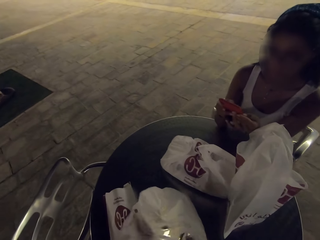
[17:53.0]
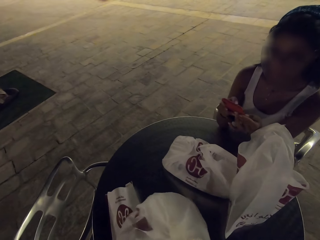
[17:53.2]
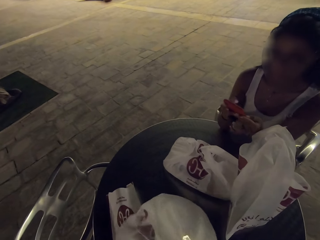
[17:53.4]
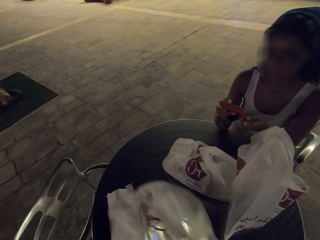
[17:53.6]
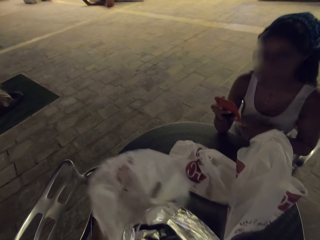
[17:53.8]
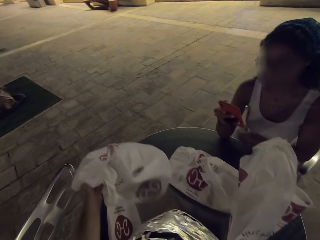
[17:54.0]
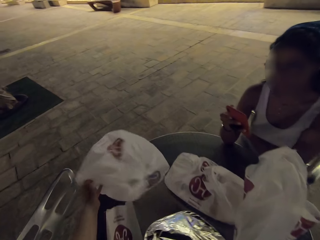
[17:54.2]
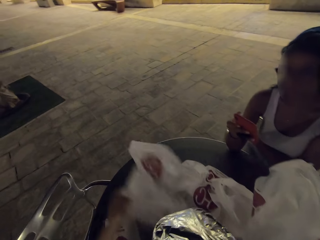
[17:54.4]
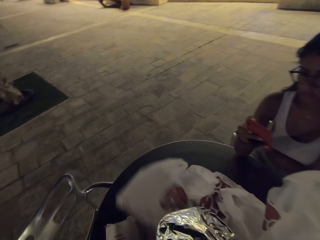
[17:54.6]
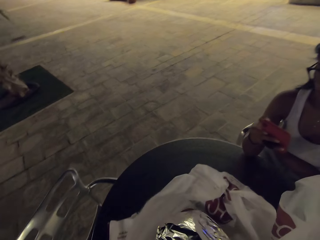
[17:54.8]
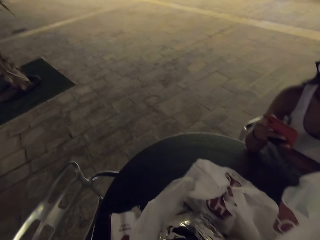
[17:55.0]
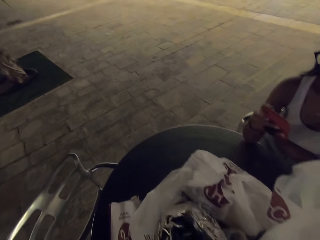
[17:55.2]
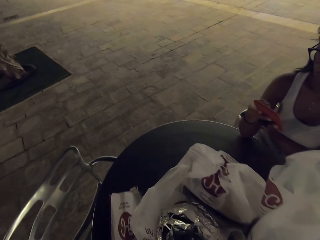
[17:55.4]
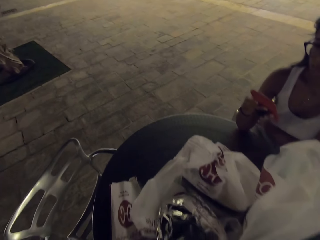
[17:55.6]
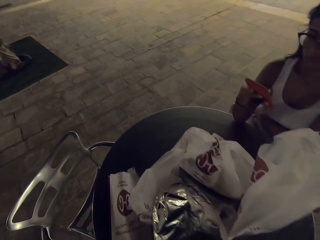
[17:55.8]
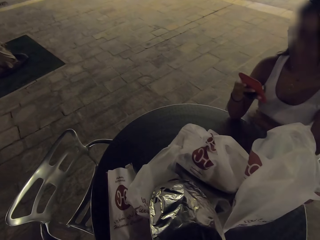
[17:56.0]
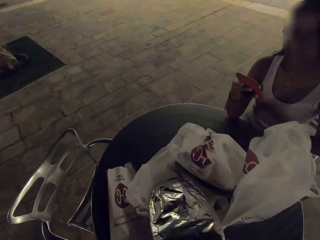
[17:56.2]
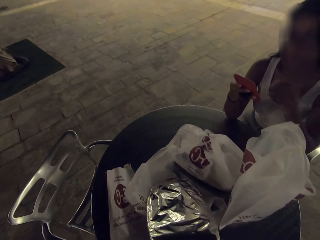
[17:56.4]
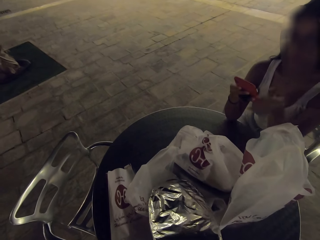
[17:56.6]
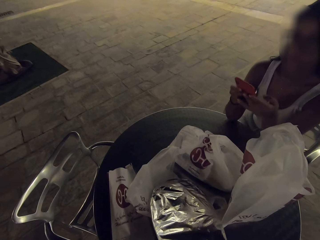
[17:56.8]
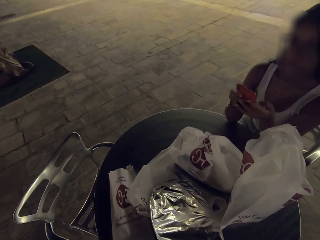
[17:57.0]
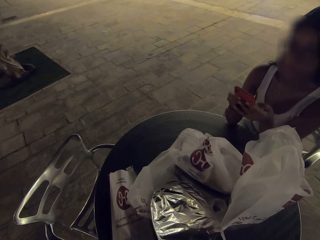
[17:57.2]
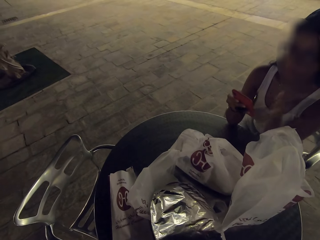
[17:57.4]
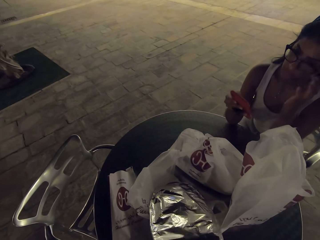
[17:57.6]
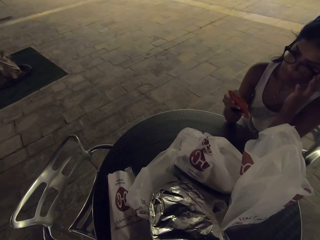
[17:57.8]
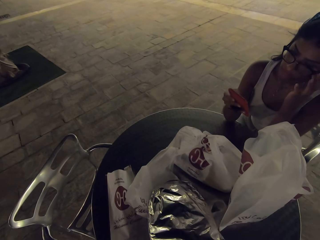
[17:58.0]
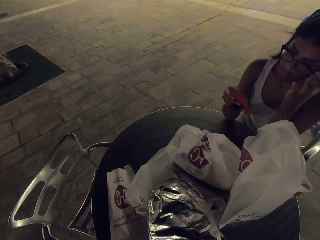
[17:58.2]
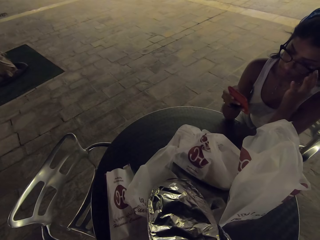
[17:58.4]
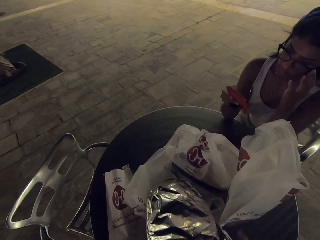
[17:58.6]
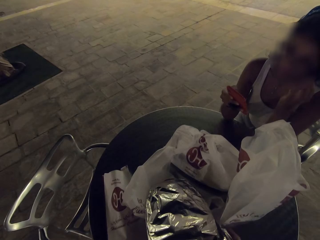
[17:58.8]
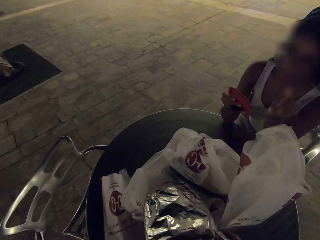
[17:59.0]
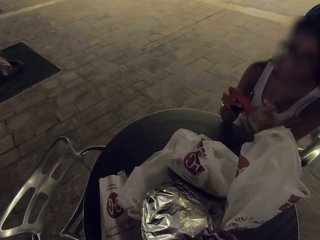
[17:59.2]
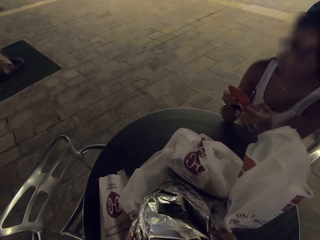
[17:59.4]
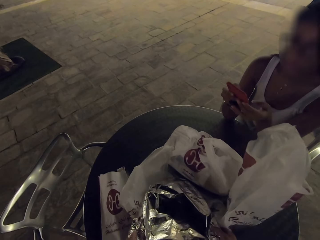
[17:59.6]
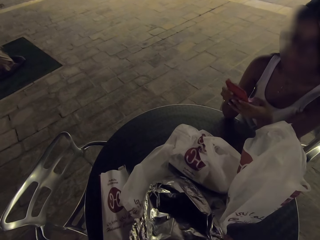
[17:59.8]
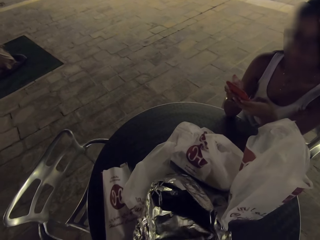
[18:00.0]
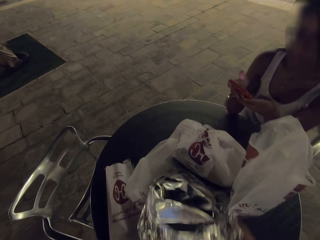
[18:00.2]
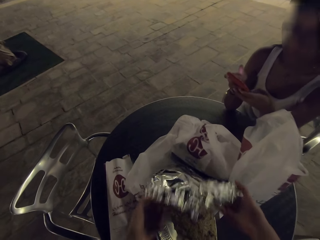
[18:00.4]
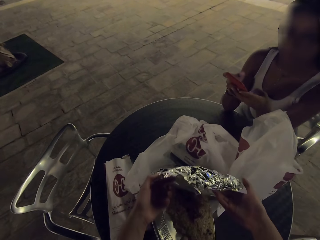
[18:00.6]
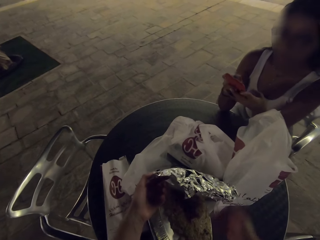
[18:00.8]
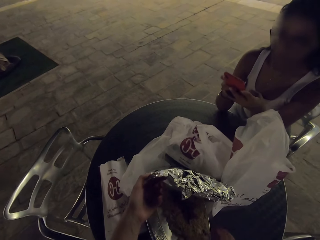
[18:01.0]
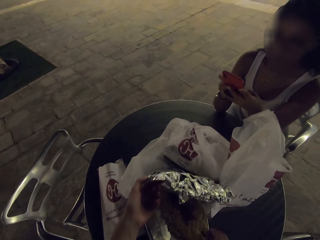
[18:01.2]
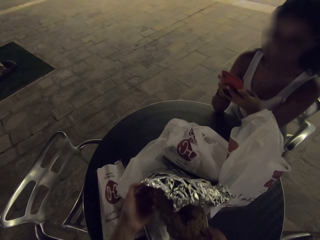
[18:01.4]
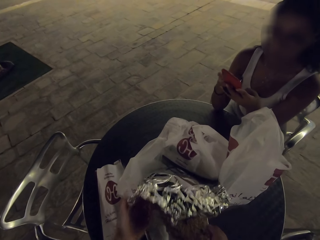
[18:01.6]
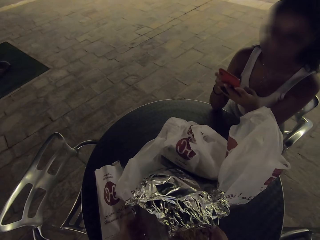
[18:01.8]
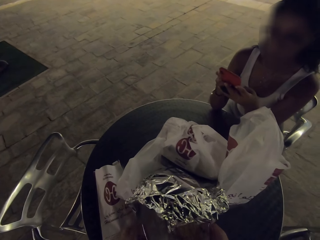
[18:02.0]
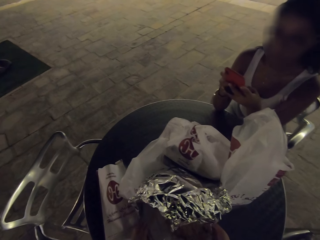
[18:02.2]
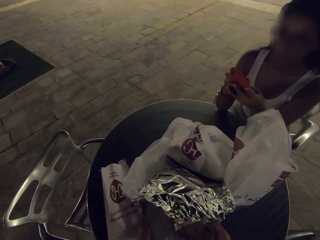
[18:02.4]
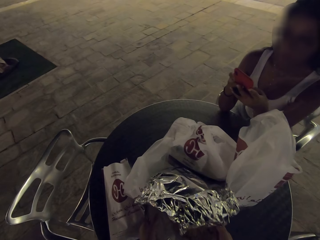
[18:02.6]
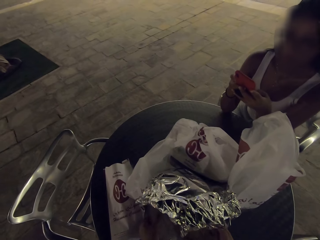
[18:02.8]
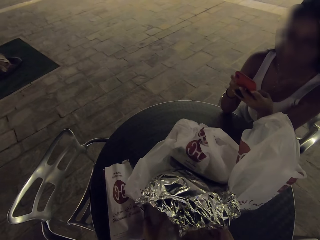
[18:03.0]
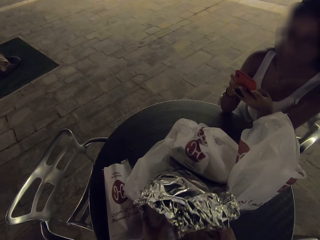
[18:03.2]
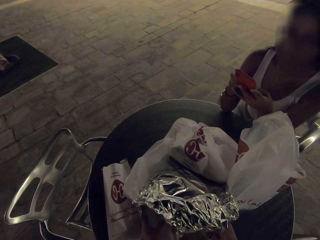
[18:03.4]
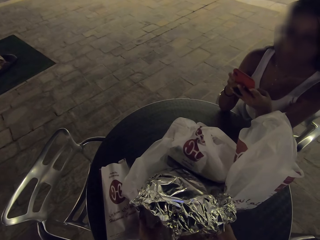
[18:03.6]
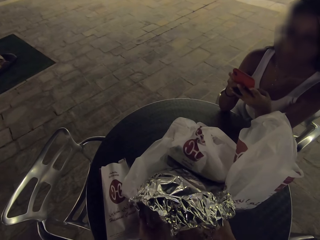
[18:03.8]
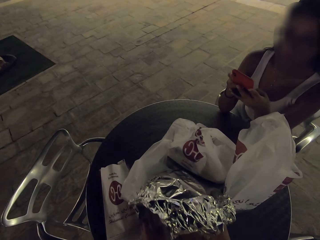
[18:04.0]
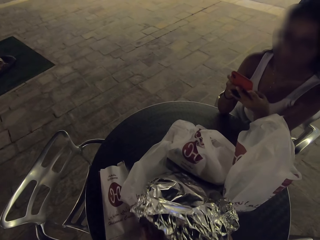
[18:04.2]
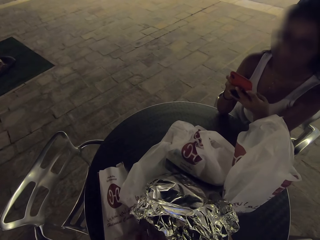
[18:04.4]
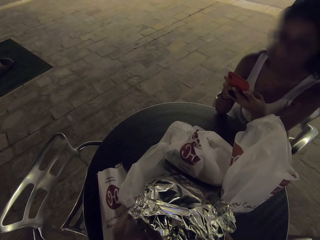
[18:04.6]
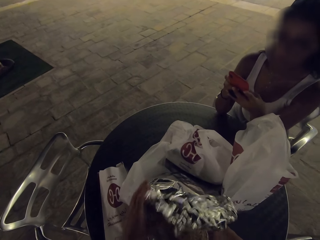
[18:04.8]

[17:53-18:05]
The camera wearer removes something from the paper bag. They put the food on the table.

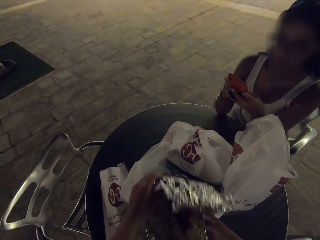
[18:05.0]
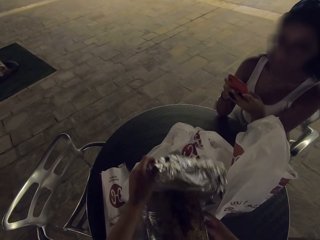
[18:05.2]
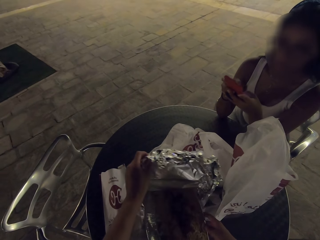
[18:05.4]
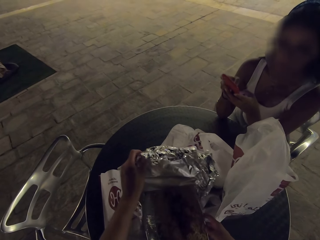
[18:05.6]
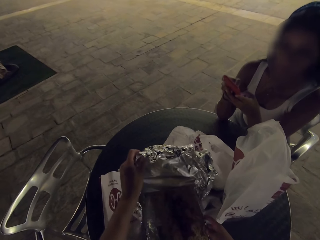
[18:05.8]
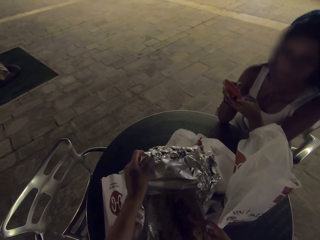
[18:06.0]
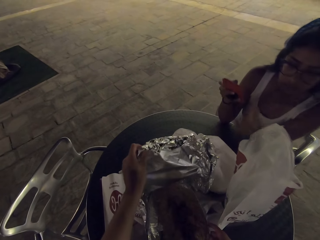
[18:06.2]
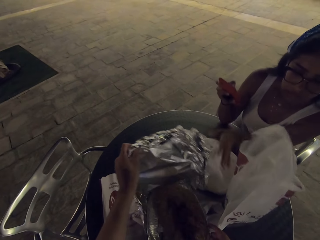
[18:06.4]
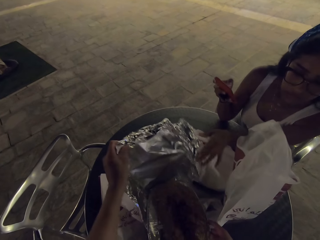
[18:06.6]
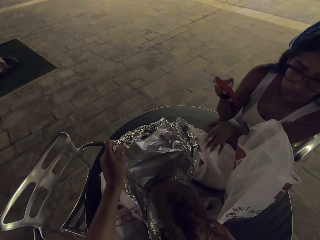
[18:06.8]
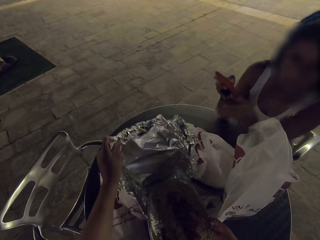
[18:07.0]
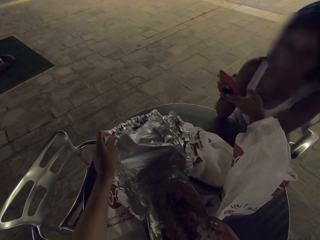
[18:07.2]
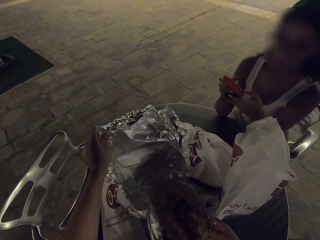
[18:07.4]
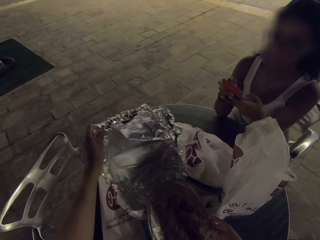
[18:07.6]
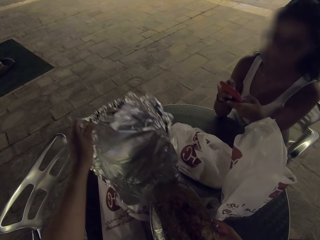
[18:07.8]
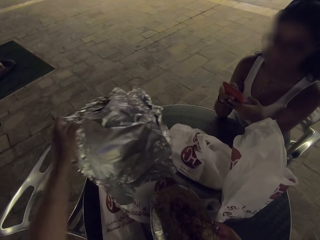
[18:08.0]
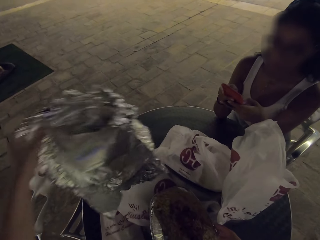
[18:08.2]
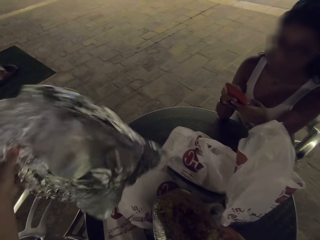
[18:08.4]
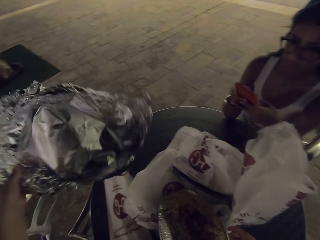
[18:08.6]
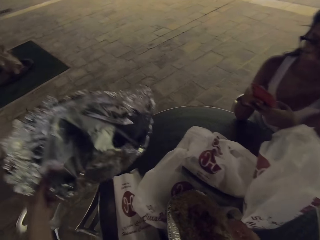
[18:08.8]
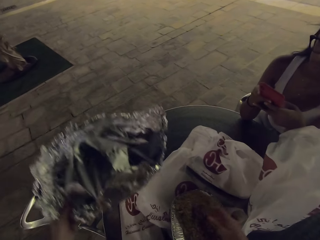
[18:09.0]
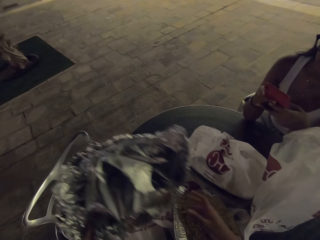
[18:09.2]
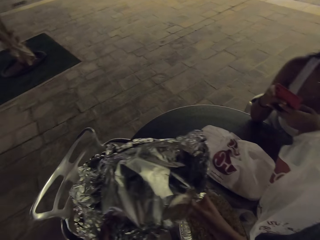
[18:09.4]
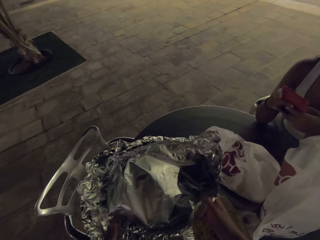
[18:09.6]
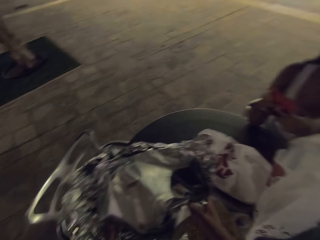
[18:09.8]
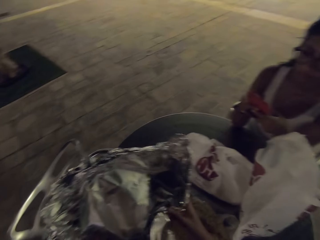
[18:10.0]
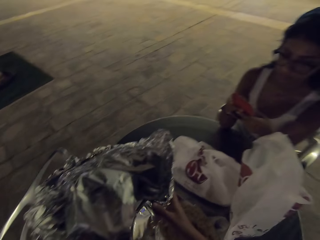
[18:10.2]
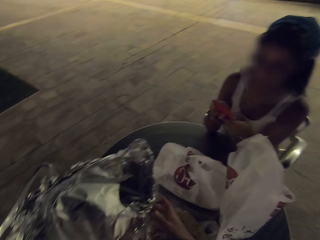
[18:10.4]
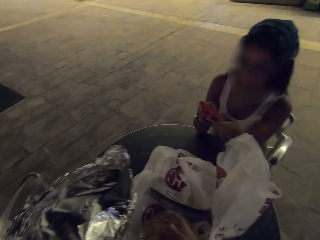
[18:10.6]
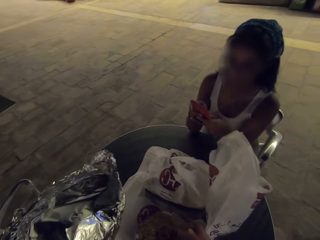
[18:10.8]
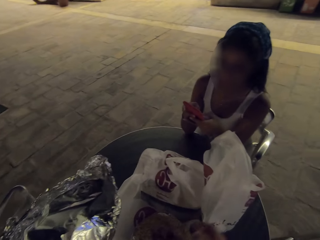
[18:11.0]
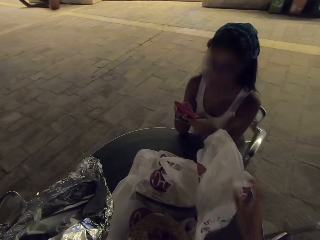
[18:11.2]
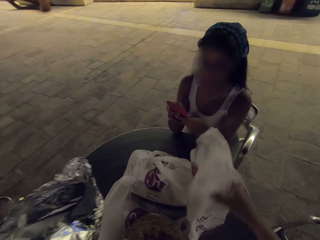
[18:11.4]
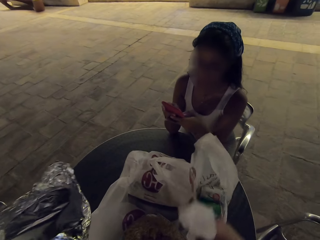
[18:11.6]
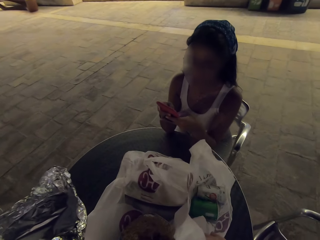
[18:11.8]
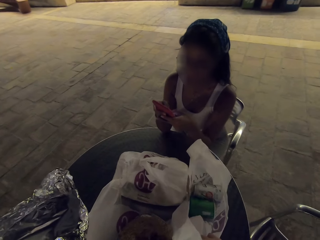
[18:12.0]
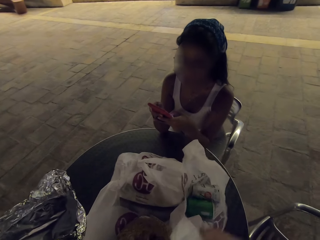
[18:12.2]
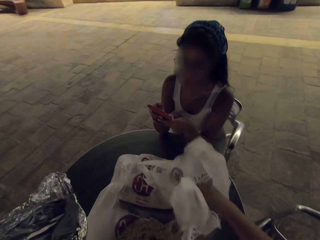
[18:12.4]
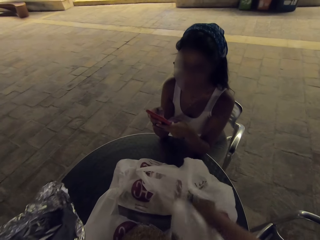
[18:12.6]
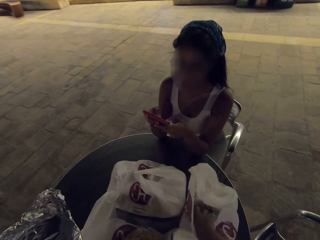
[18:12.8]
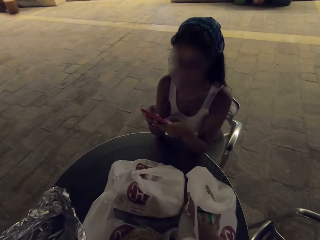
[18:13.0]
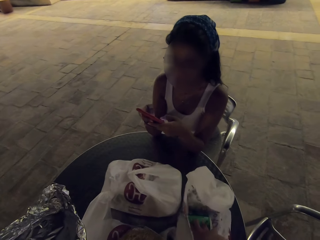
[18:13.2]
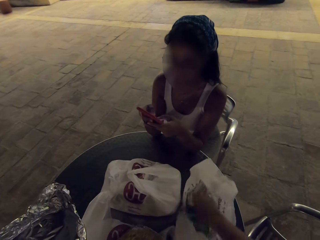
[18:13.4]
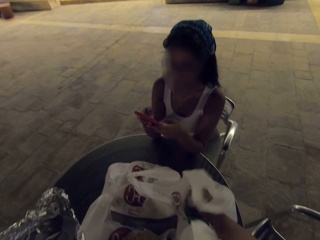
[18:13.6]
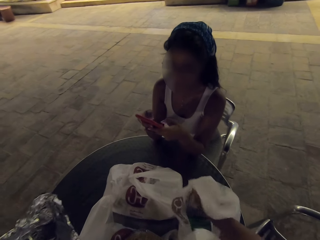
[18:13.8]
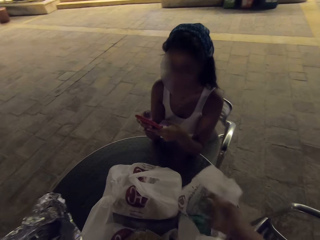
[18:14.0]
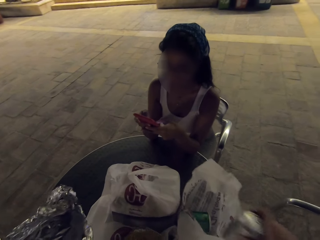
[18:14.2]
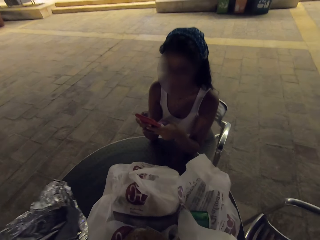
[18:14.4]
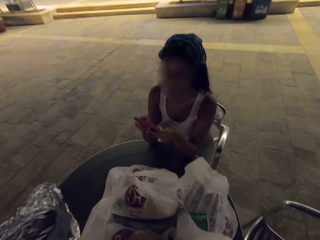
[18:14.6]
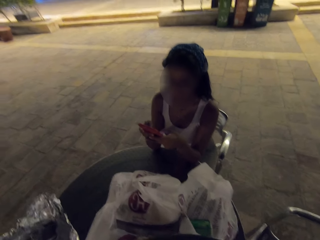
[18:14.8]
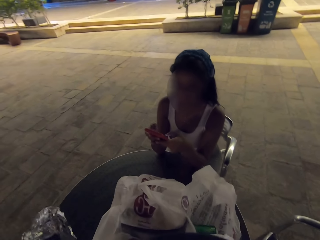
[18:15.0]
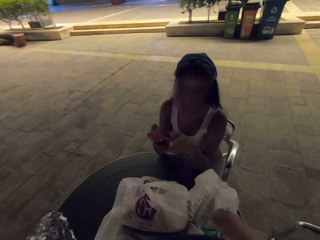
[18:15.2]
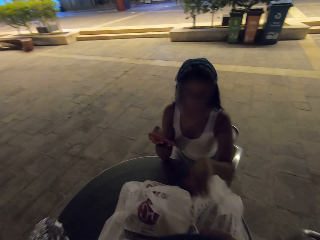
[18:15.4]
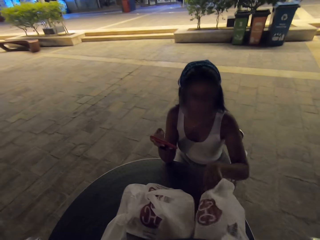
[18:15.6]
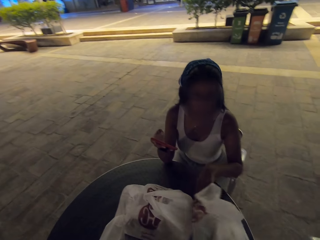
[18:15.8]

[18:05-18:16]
A woman looks at something. The camera wearer removes a can of drink from the paper. They remove food in the plastic bag.
